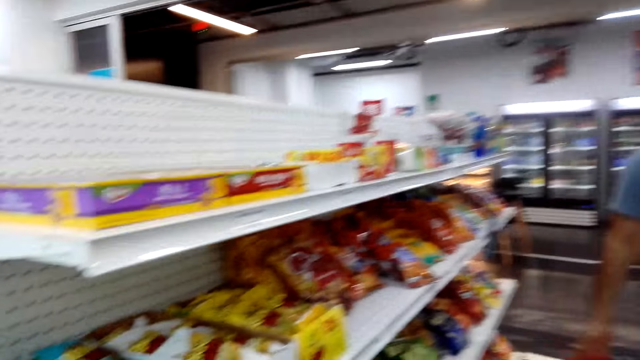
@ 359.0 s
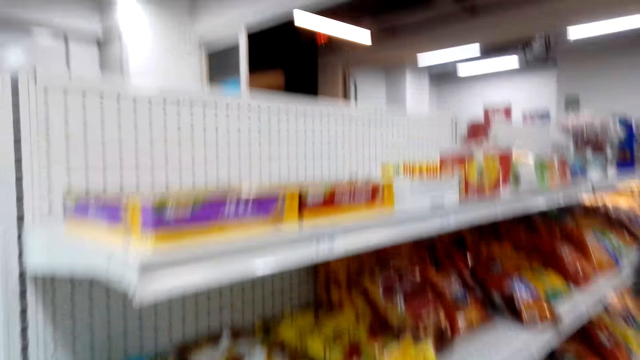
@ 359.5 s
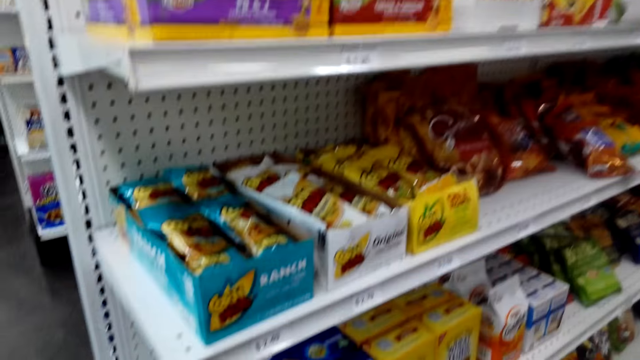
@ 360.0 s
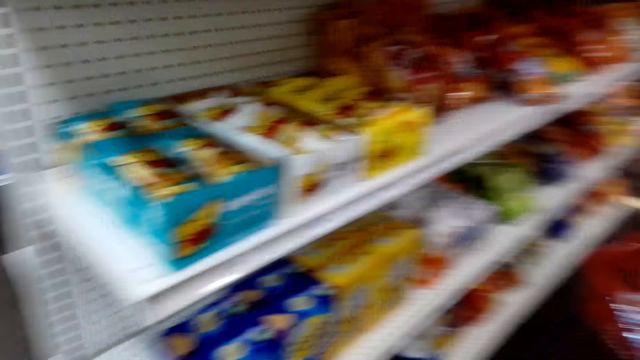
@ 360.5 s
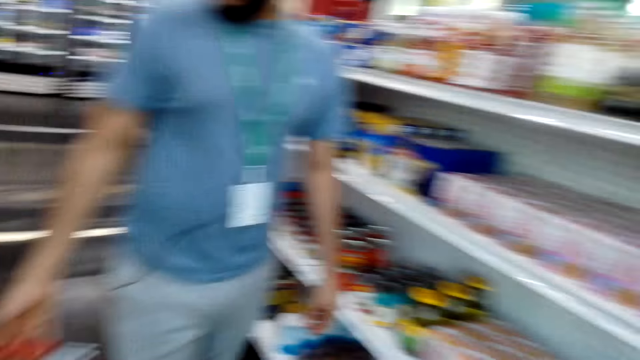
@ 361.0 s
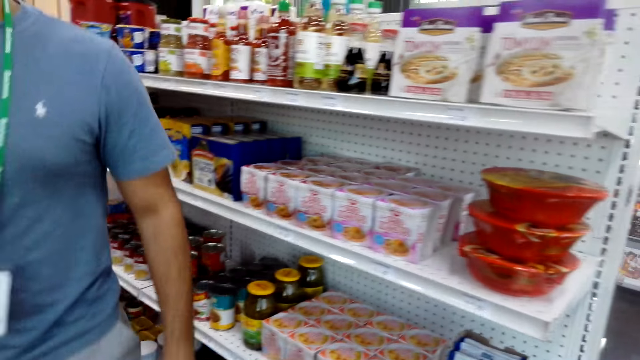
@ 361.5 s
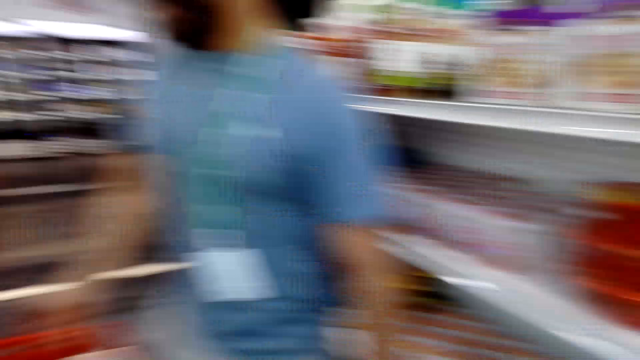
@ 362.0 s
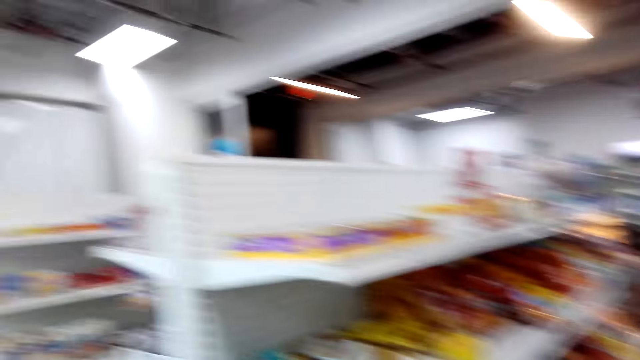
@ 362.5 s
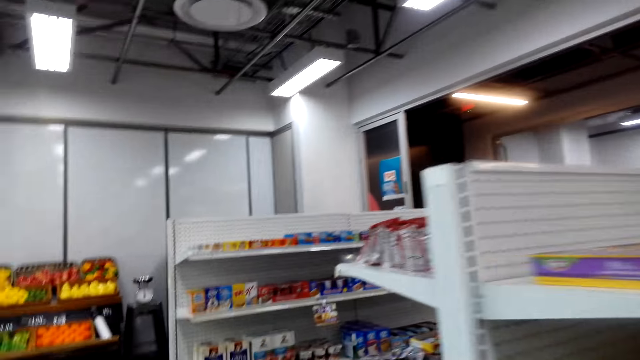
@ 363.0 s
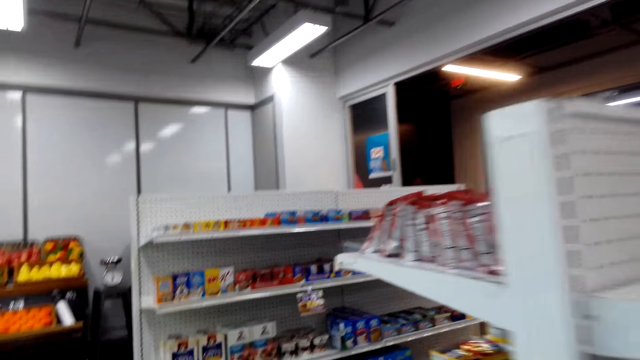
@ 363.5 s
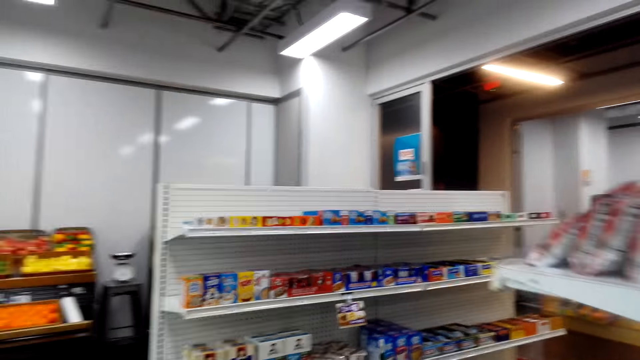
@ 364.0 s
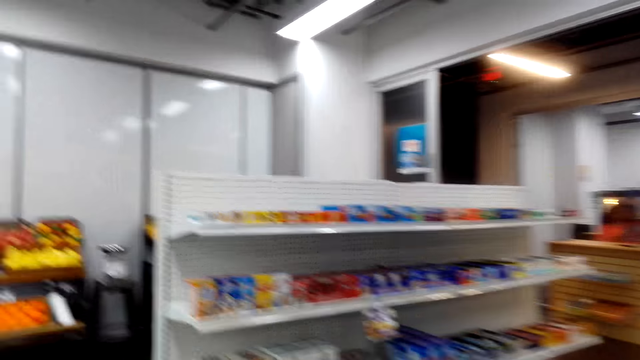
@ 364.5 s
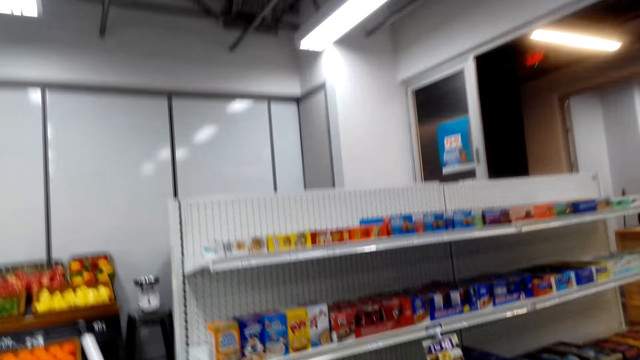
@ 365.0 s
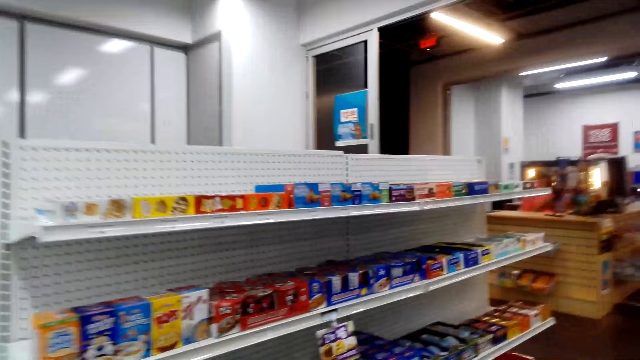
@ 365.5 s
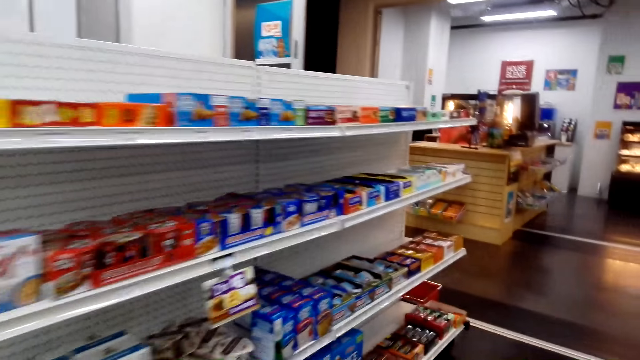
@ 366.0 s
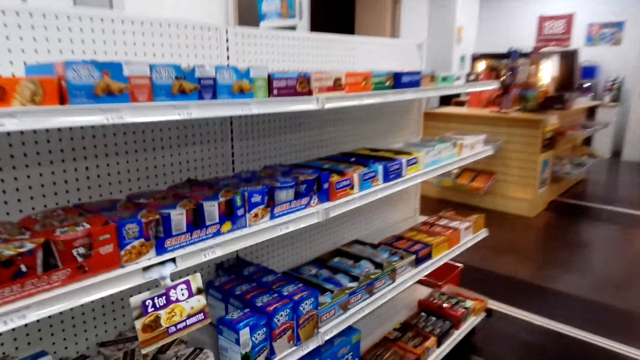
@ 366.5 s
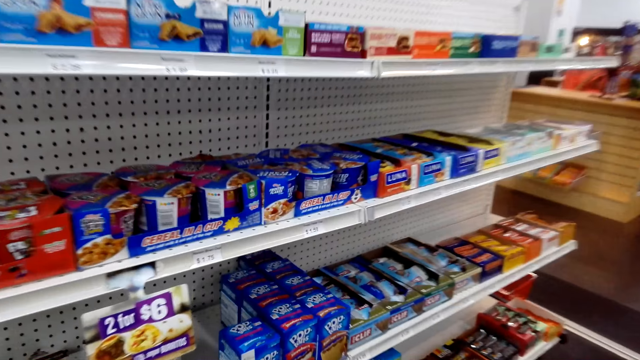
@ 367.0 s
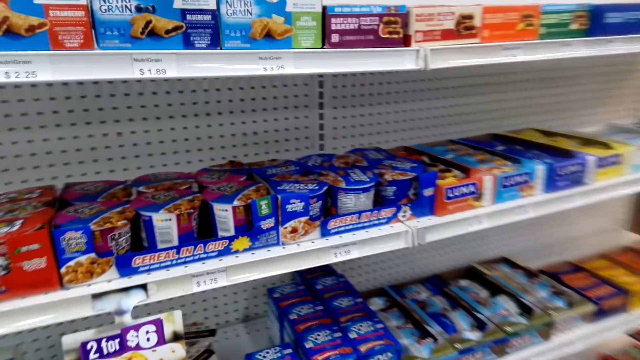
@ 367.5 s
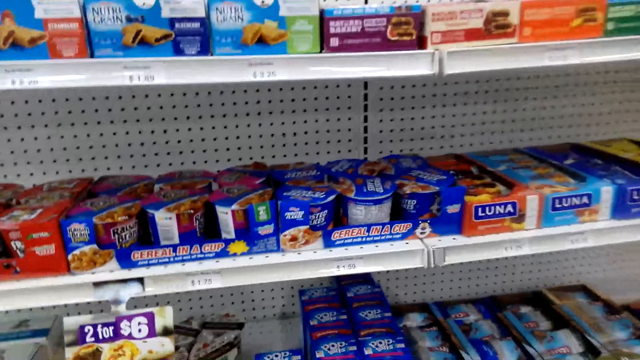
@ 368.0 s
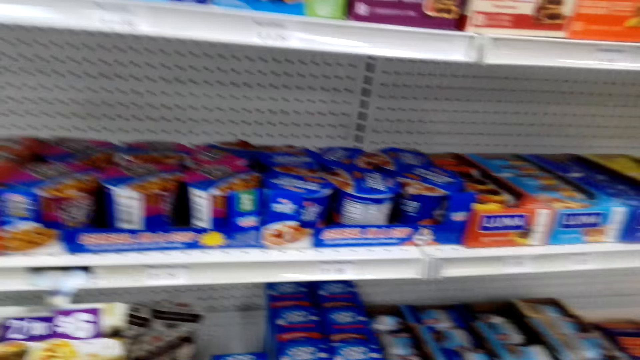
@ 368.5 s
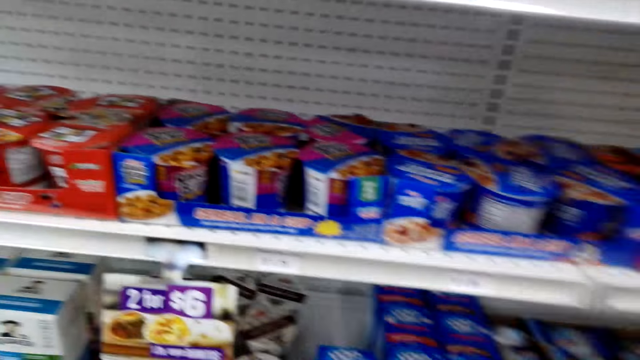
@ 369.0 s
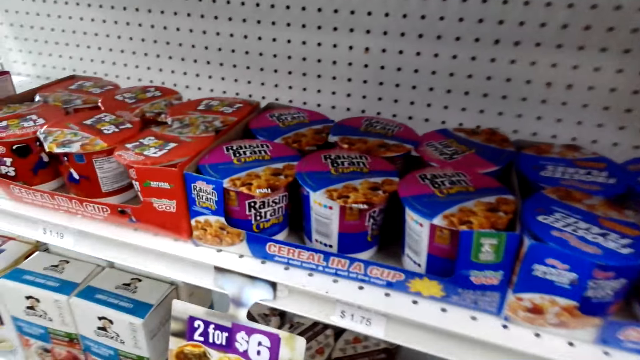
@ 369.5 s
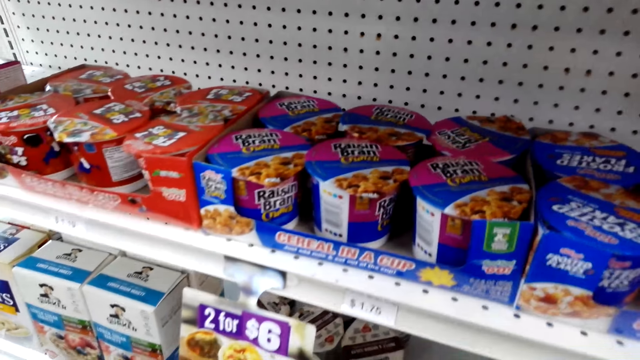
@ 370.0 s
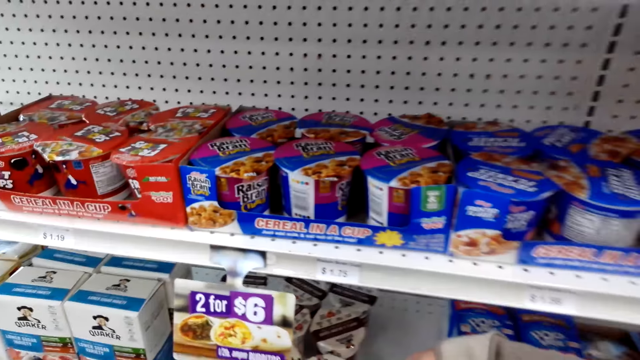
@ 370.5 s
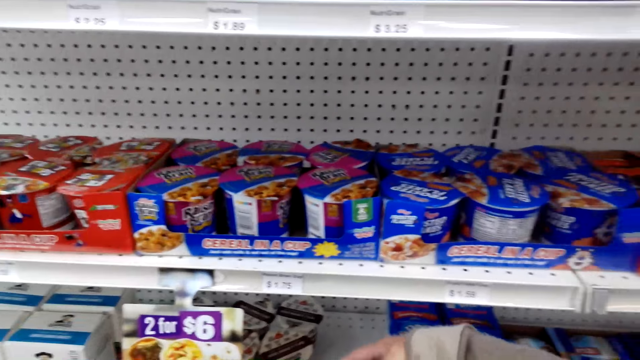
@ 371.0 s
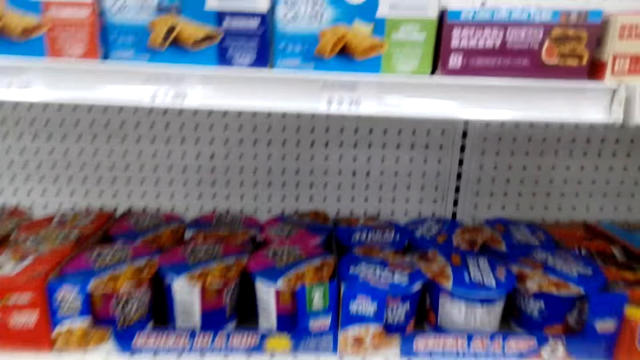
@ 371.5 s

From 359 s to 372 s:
The camera wearer turns around the shop. The man converses with the camera wearer. The camera wearer looks around the supermarket. They walk around the shop. They look around the shelf.

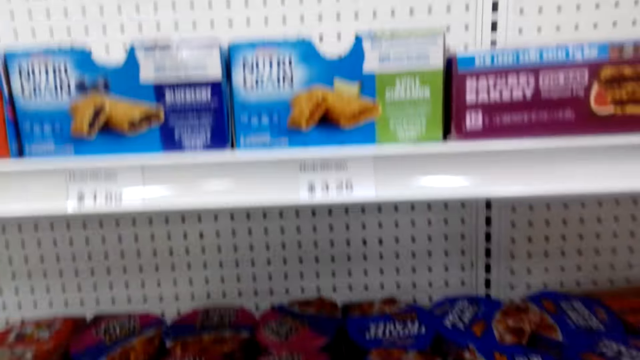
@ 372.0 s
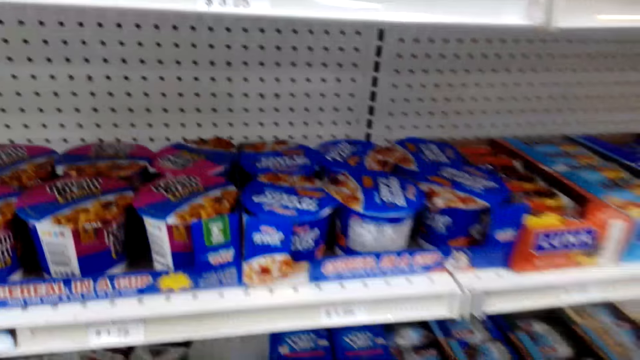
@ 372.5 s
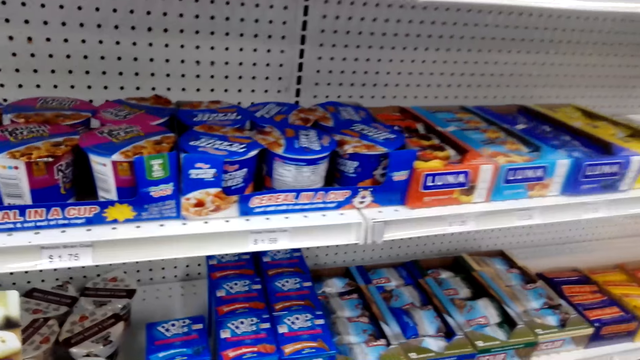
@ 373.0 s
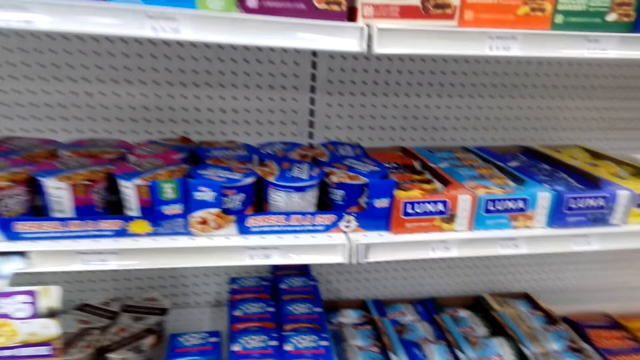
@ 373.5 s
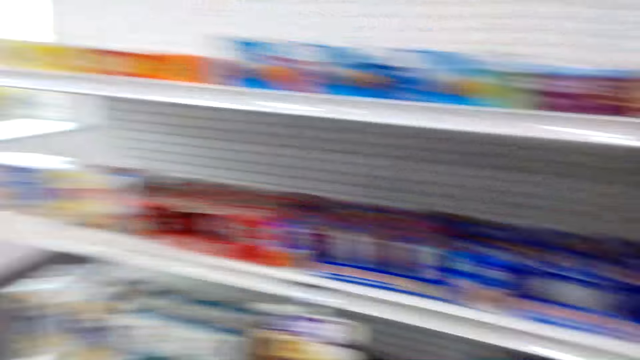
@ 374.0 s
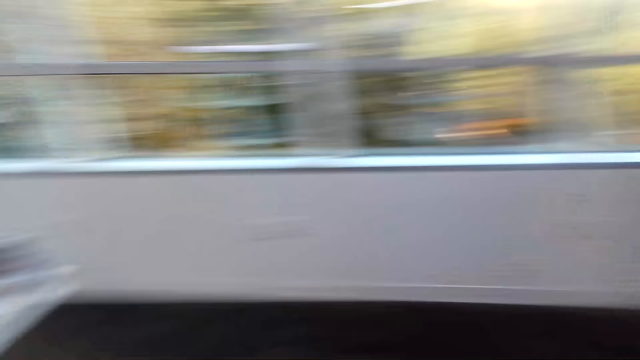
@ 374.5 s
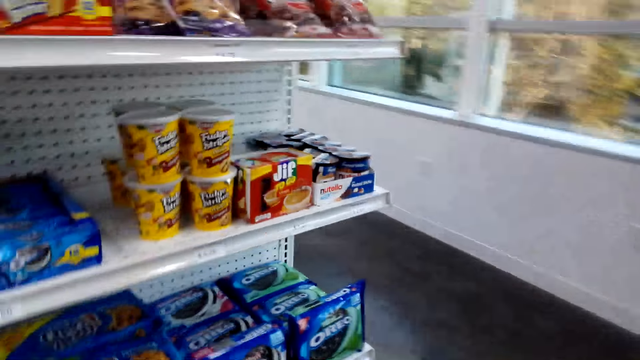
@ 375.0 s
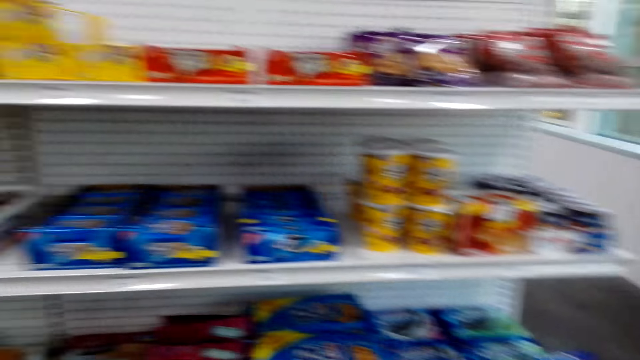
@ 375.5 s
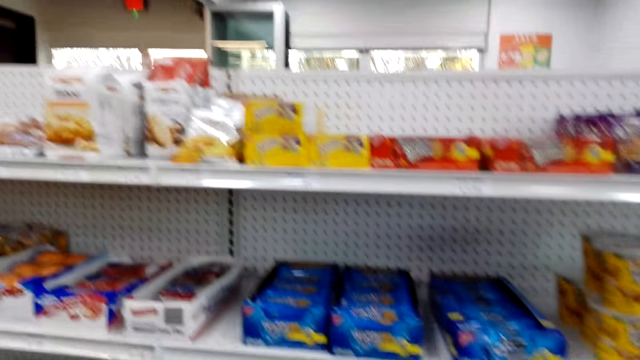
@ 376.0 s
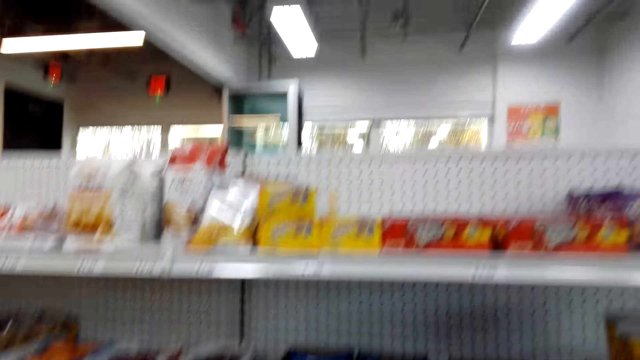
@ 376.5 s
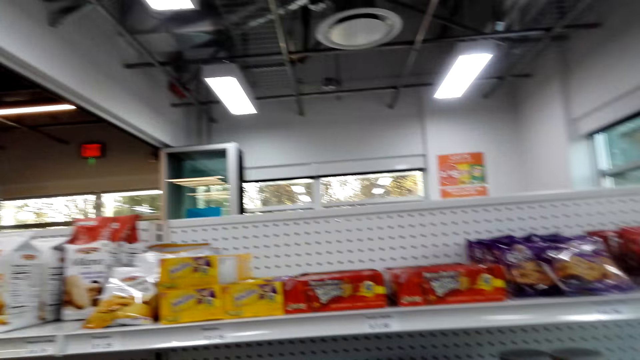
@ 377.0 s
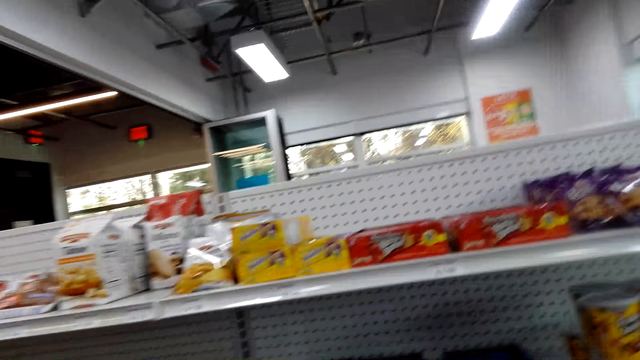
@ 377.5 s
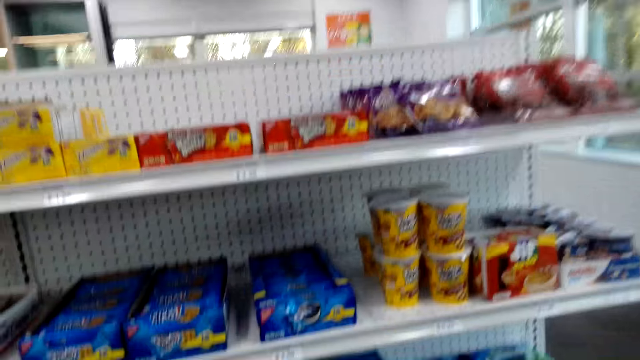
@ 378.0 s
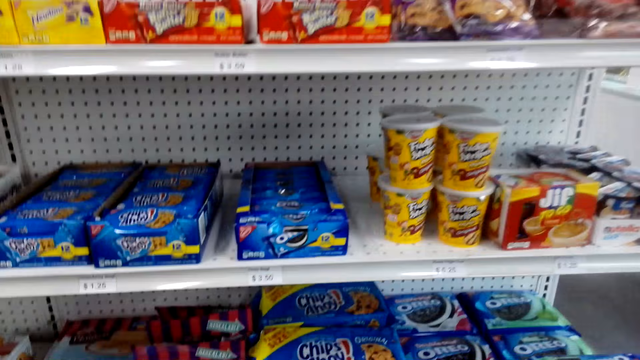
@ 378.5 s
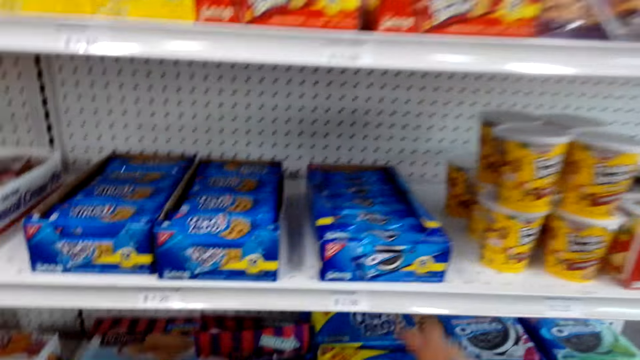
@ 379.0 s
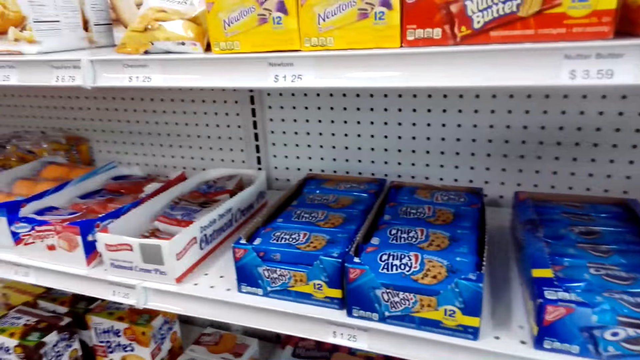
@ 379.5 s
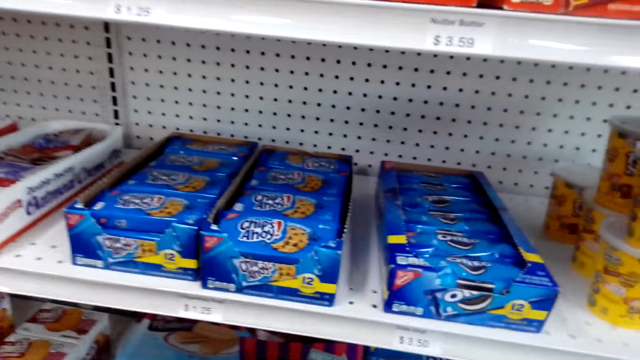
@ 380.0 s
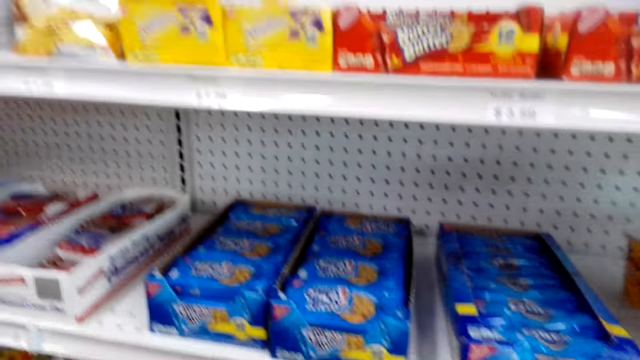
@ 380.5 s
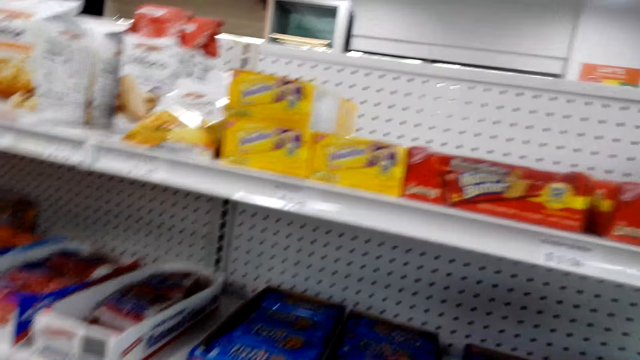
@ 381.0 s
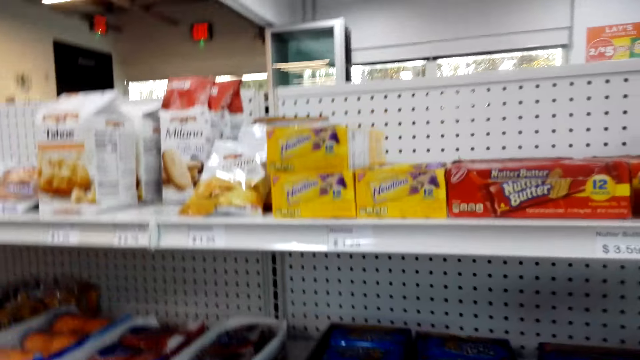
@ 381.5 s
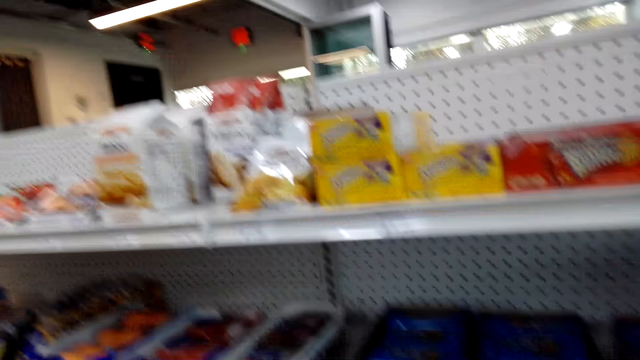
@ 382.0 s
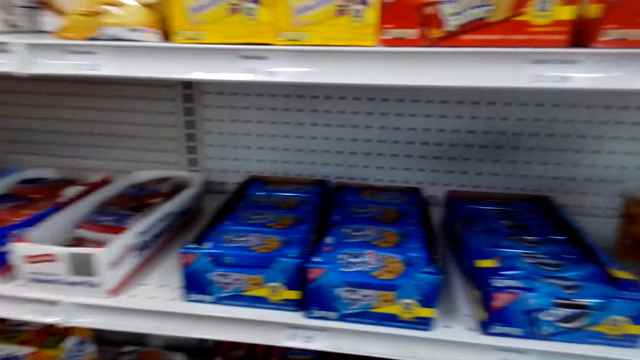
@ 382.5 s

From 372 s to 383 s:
The camera wearer looks at the snacks on the shelves. They converse with the man. They turn around the shop. They converse with the man.
